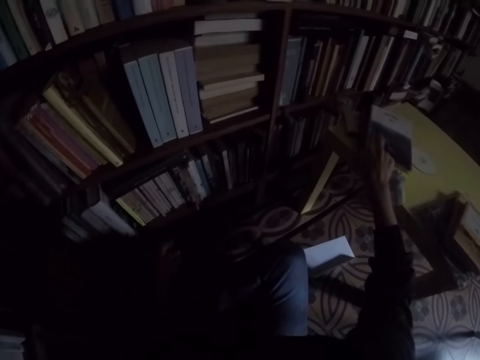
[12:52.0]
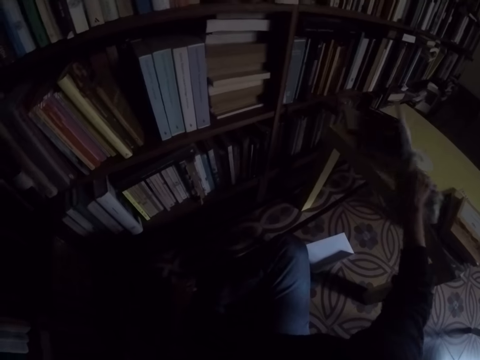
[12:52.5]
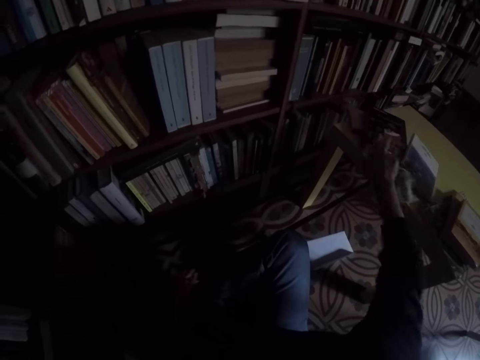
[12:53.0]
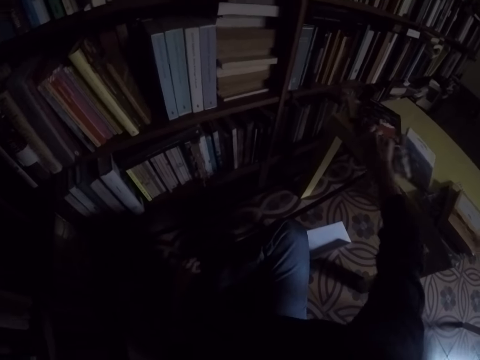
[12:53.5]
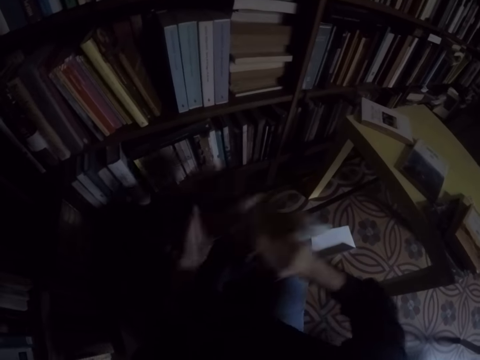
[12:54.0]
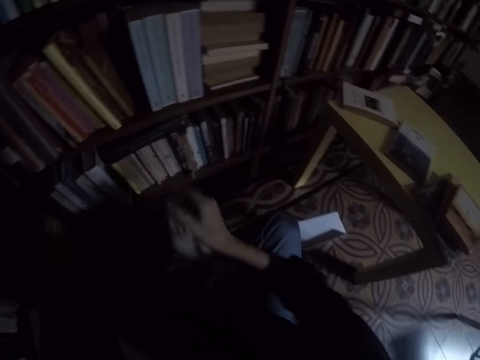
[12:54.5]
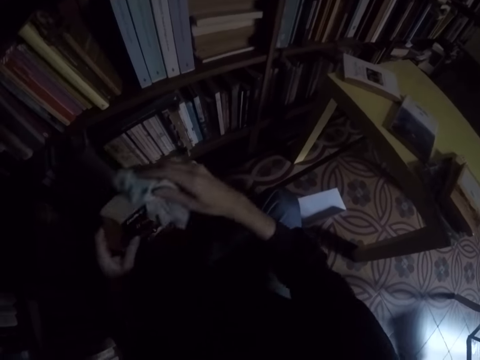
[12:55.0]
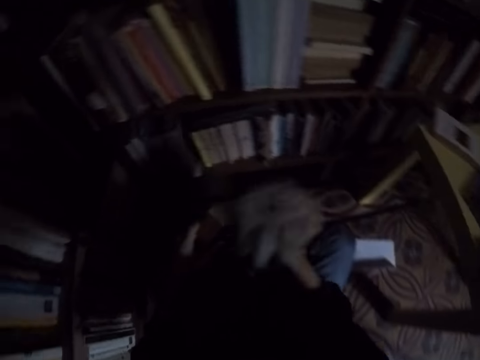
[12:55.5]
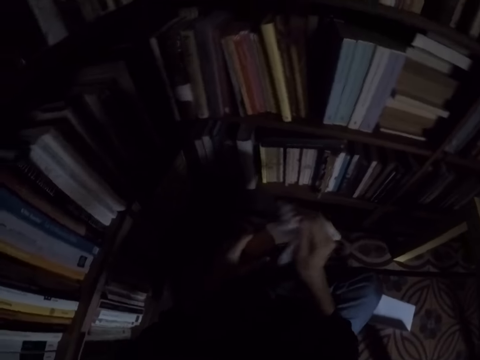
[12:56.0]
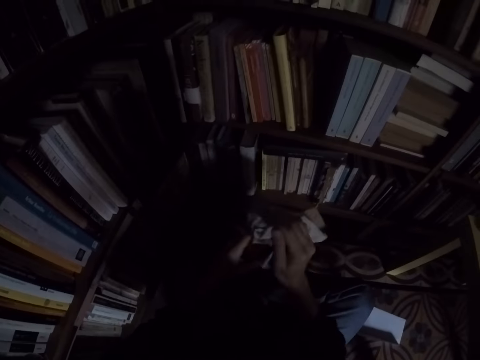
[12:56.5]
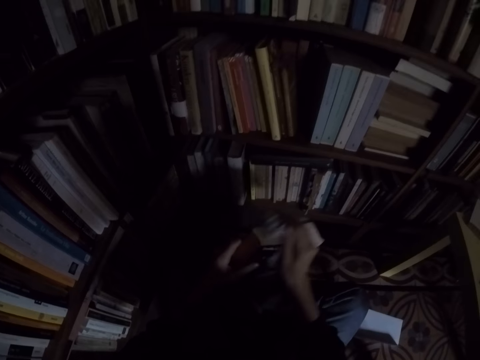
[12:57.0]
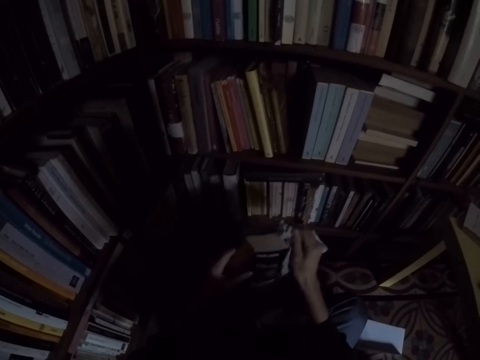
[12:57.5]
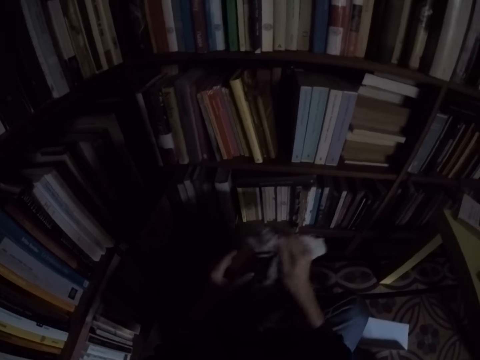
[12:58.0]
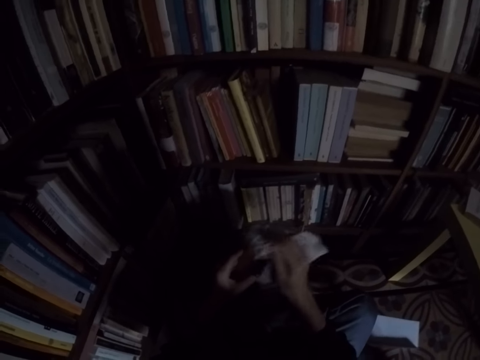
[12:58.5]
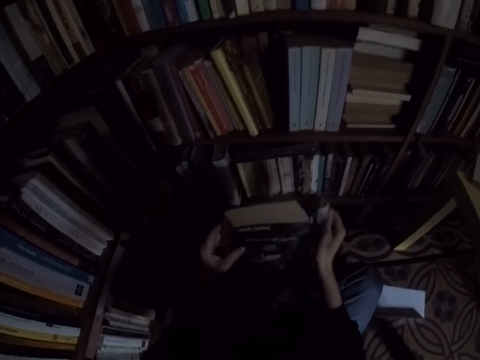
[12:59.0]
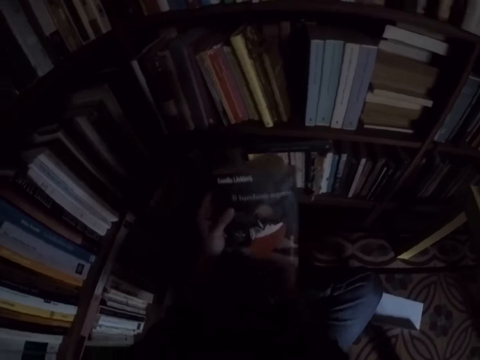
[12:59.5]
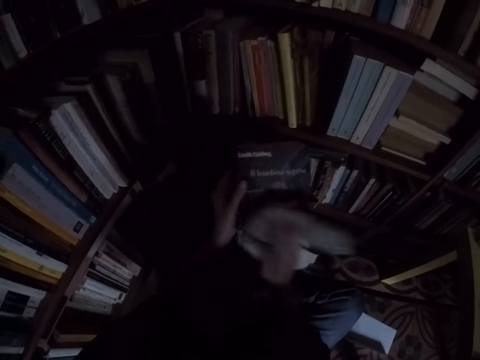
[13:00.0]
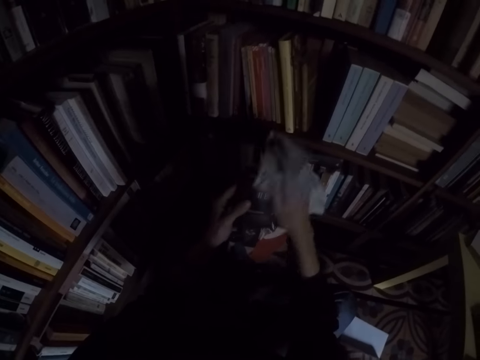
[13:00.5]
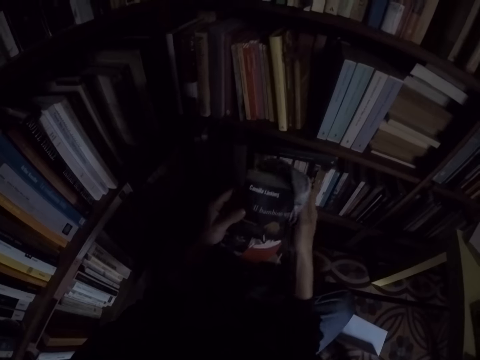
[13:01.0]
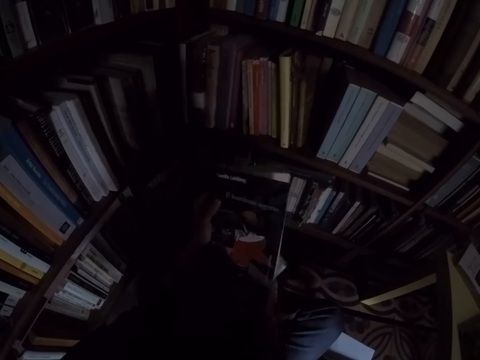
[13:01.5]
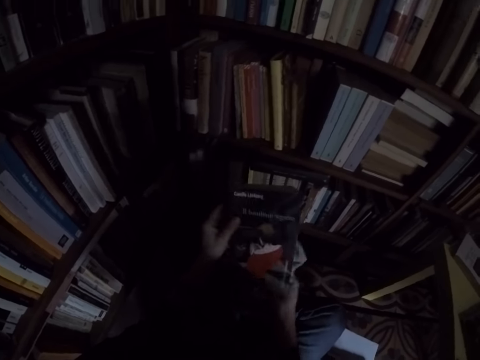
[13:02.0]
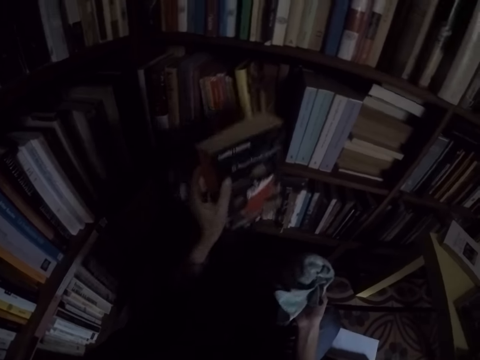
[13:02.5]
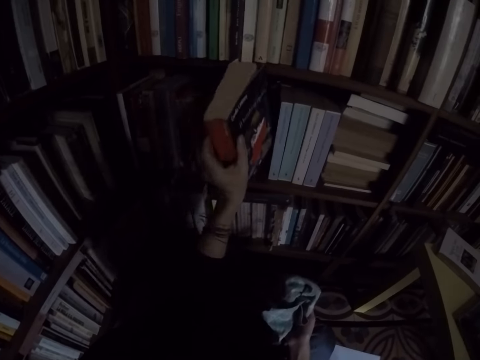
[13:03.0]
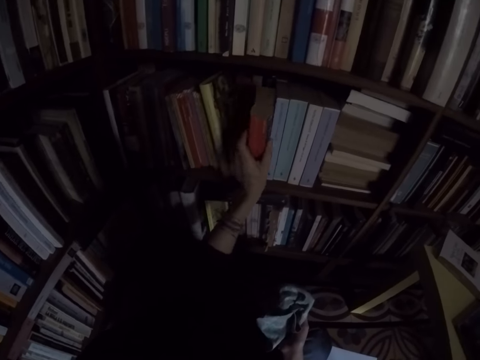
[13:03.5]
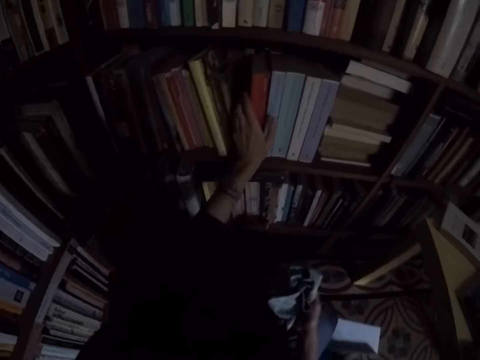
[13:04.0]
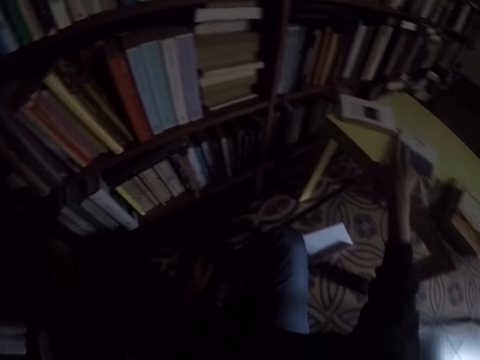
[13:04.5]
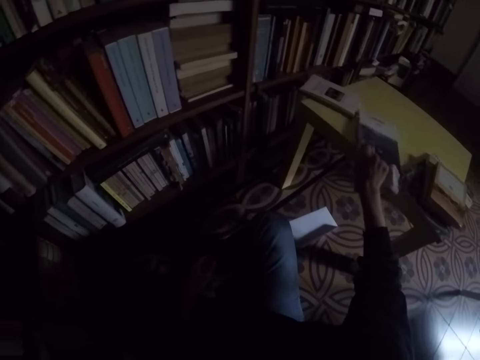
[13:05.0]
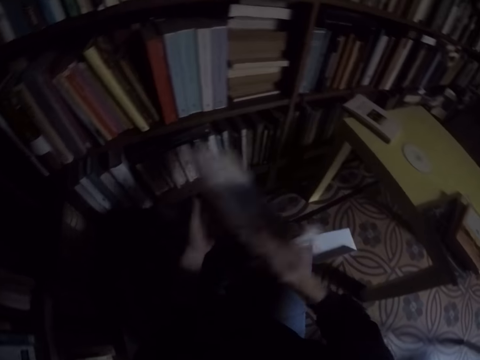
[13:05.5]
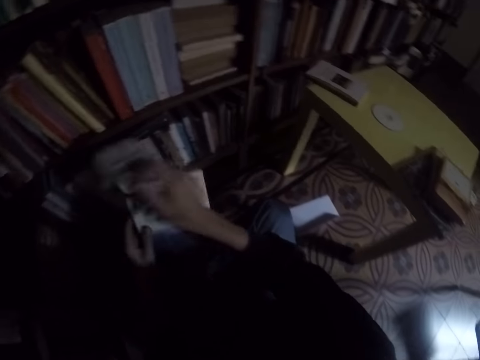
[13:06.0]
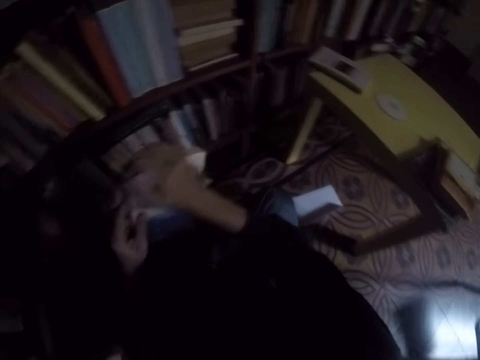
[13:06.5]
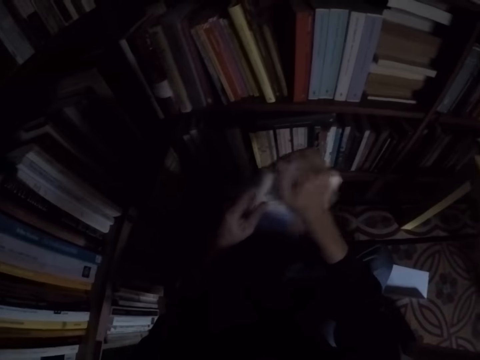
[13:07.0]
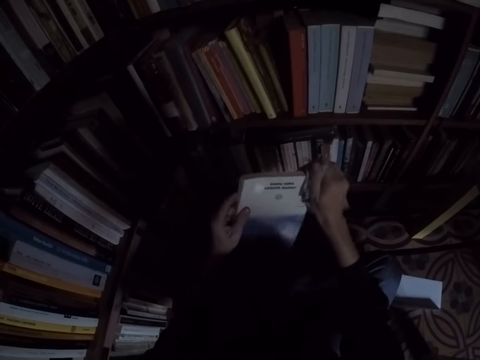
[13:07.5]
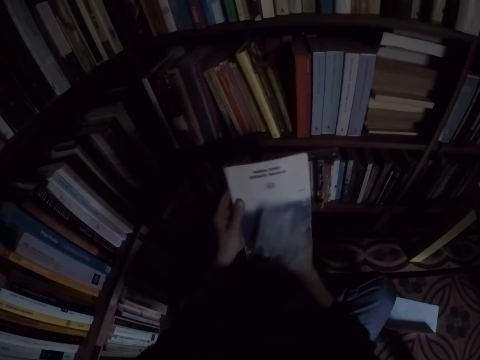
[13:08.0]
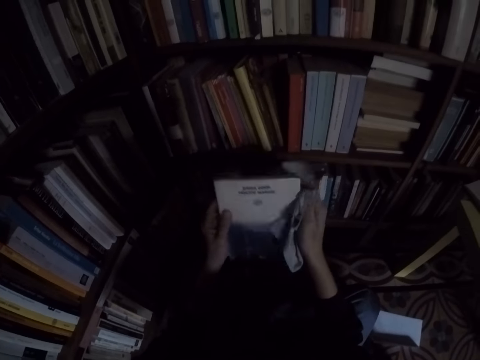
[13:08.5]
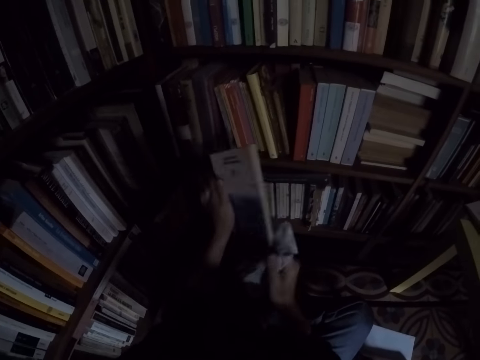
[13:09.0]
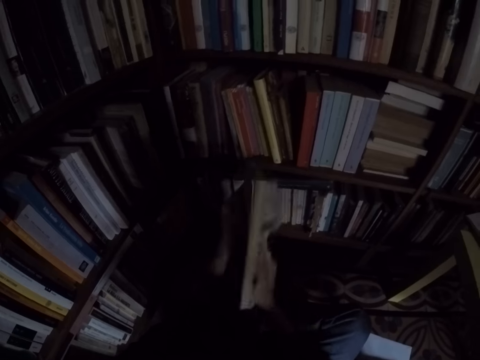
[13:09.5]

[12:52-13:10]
The camera wearer moves a book on the table with his right hand. He picks up a book from the table with his right hand. He moves the book to his left hand. He cleans the book with the rag in his right hand. He places the book on the shelf with his left hand. He picks up a book from the table with his right hand. He moves the book to his left hand. He cleans the book with the rag in his right hand.

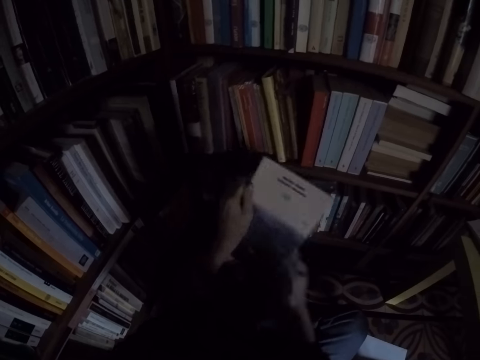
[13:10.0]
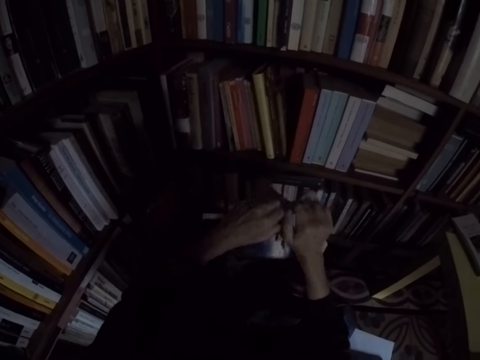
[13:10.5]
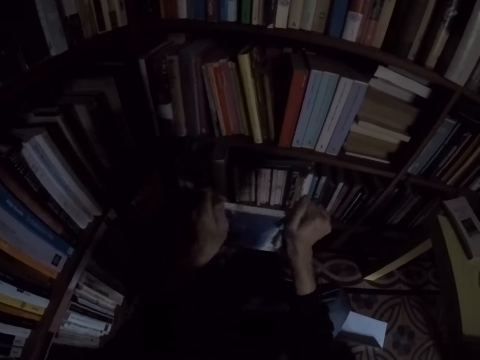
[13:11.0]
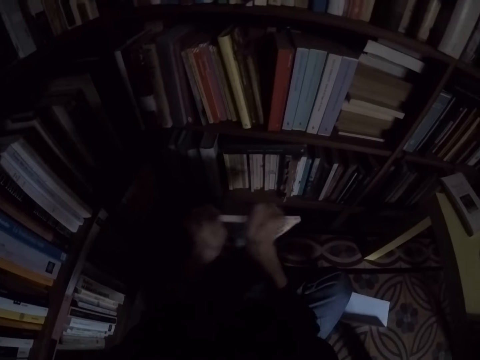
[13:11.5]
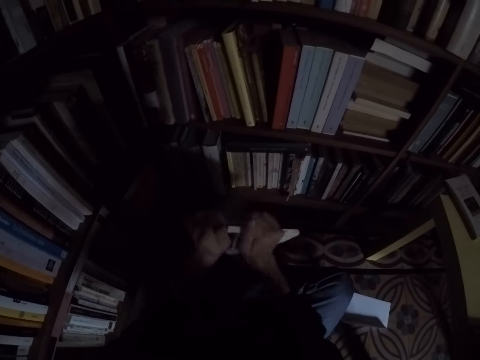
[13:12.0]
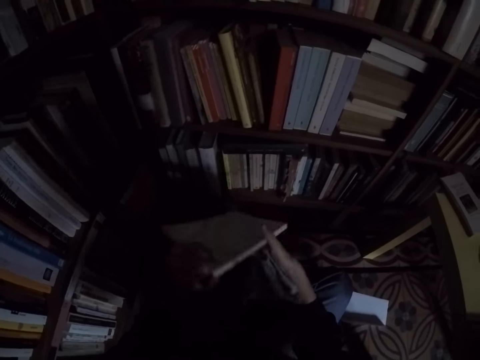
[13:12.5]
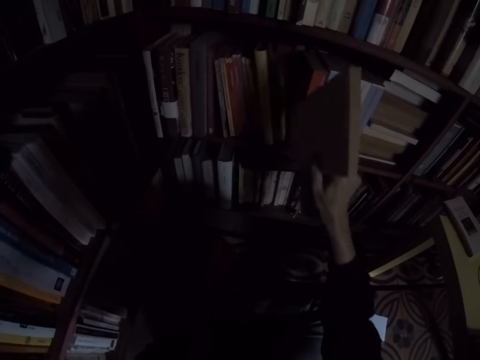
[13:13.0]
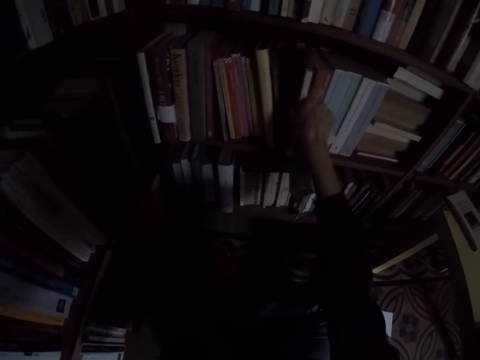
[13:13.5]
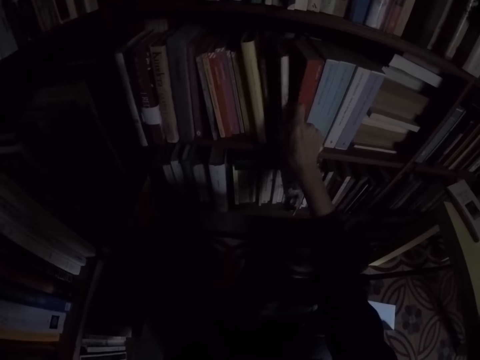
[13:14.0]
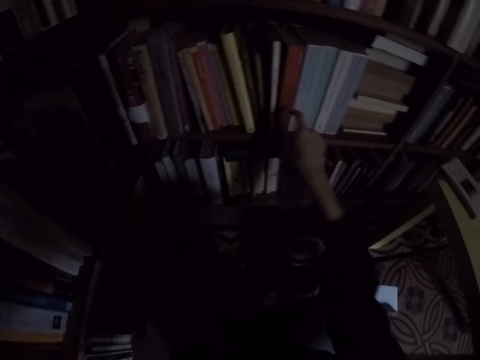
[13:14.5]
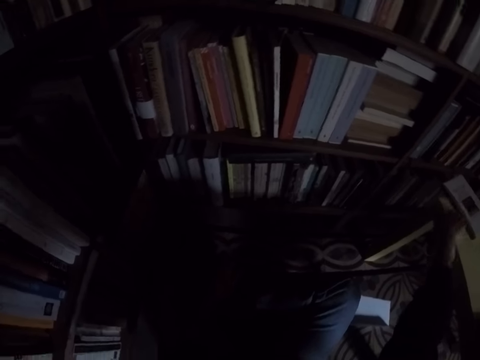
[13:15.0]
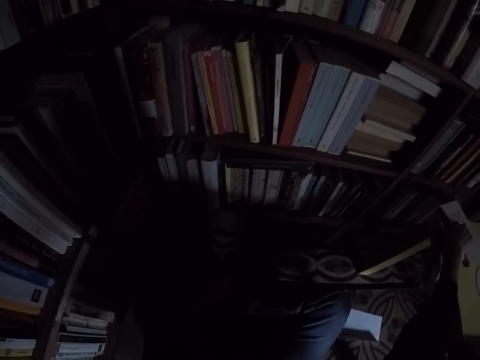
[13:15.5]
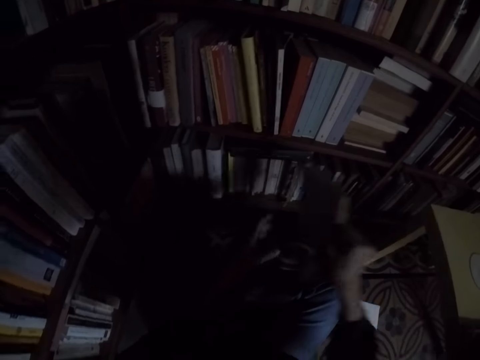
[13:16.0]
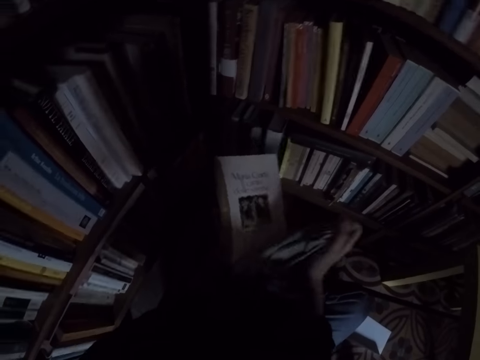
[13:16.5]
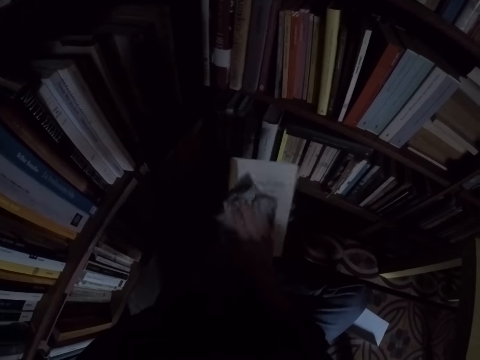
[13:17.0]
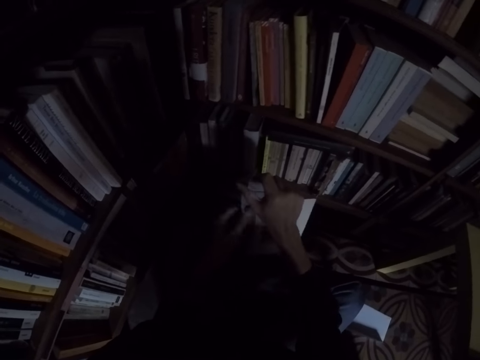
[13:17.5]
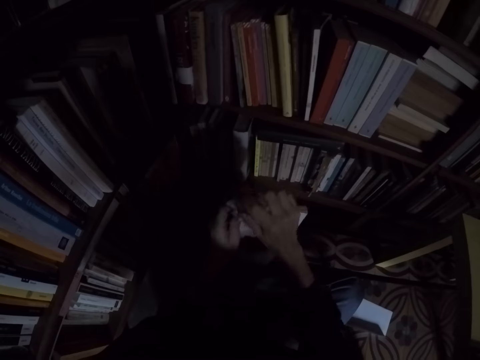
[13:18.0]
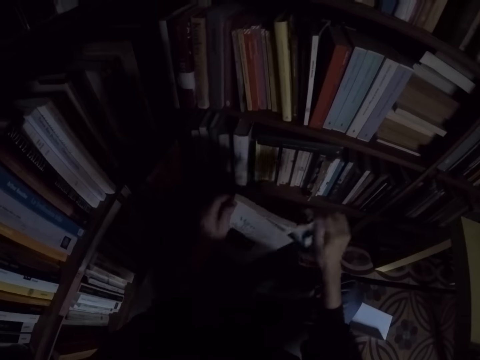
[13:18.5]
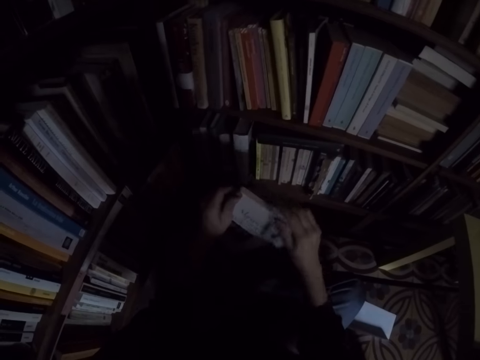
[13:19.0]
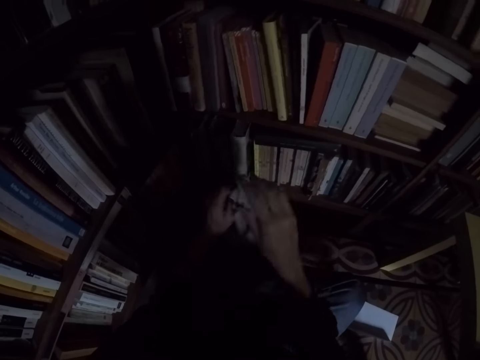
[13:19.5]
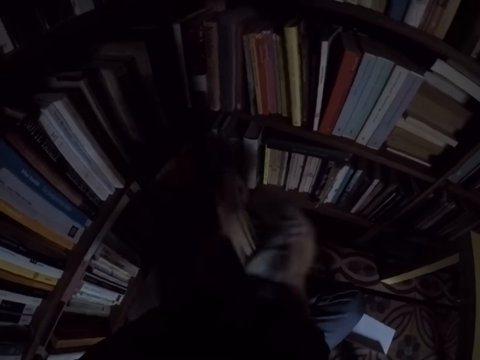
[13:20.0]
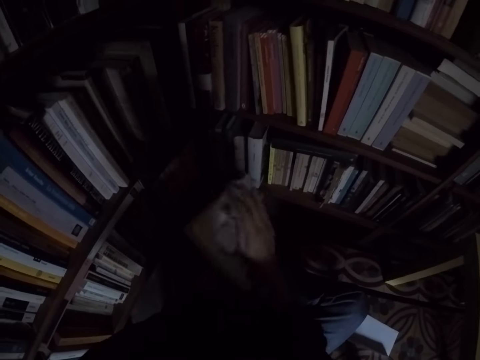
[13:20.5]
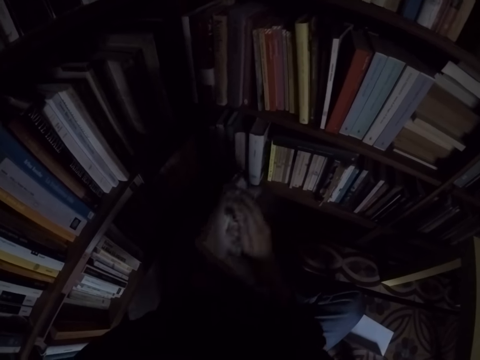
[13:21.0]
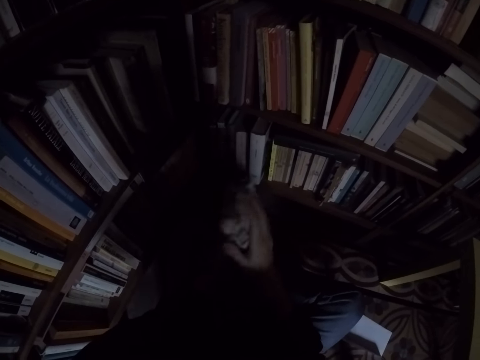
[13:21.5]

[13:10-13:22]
The camera wearer places the book on the shelf with his right hand. He picks up a book from the table with his right hand. He moves the book to his left hand. He cleans the book with the rag in his right hand.
